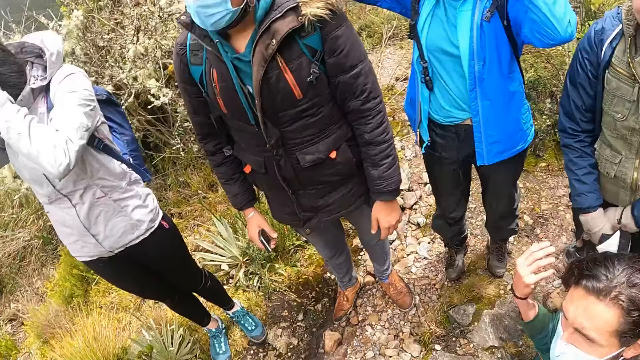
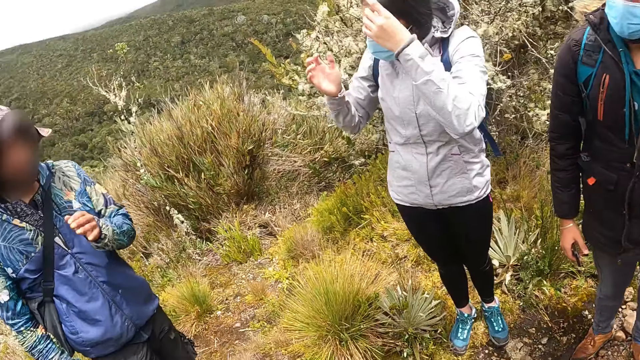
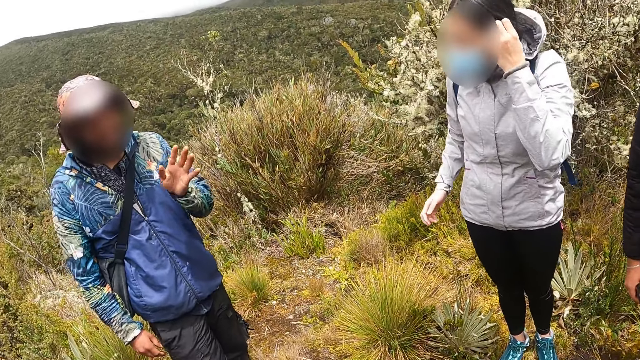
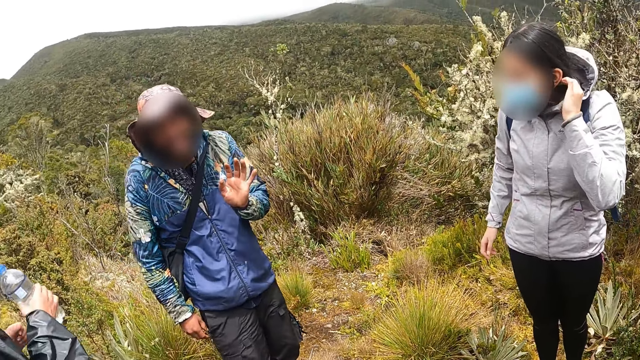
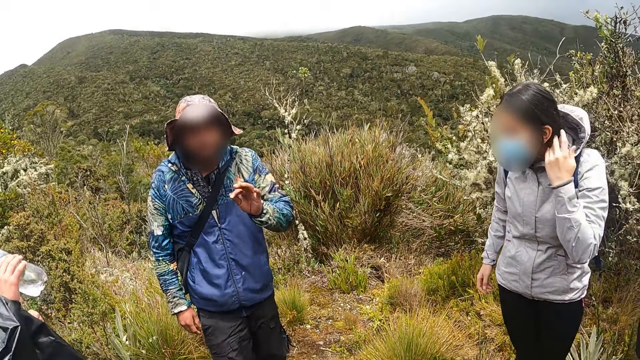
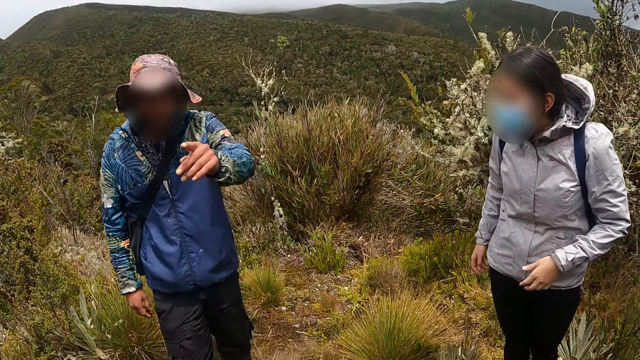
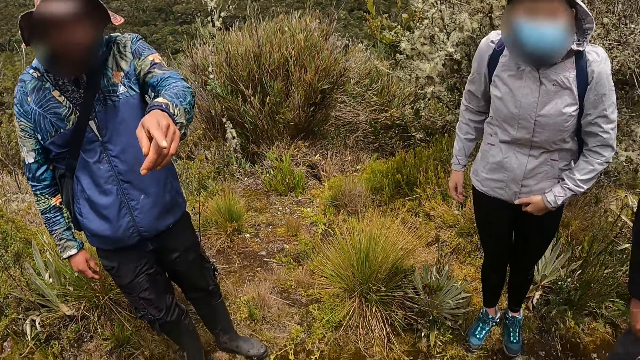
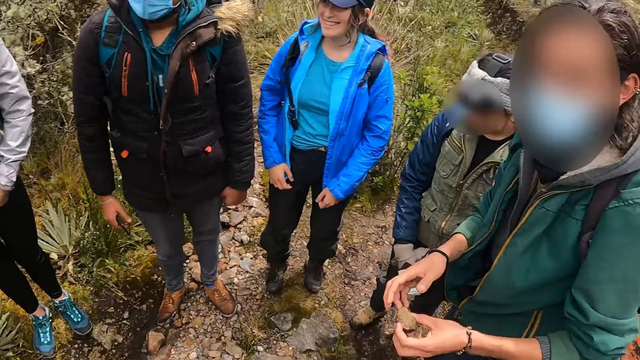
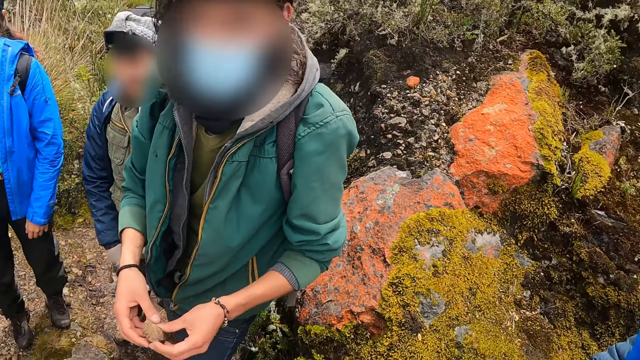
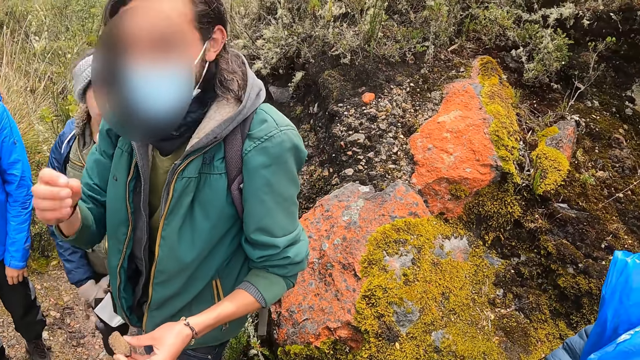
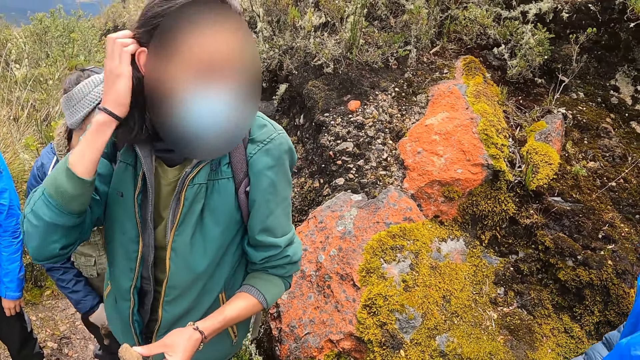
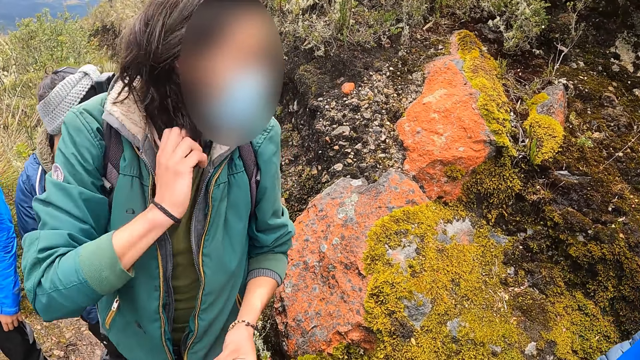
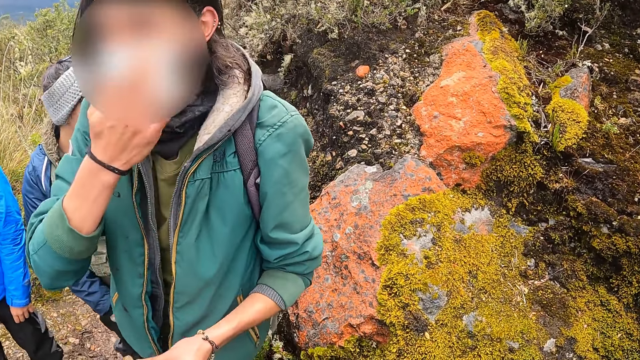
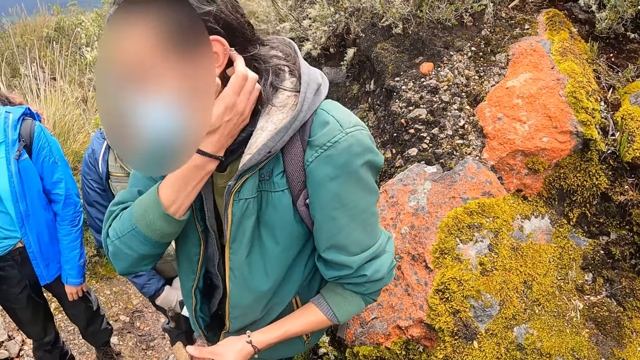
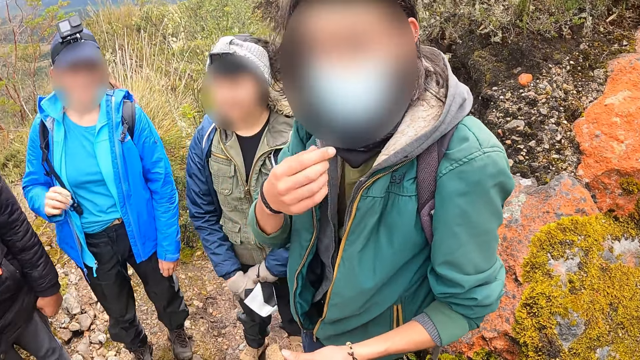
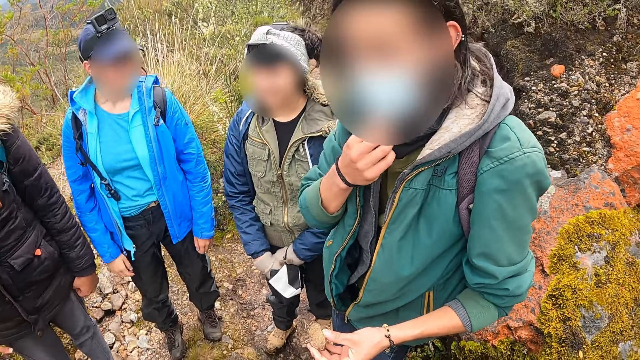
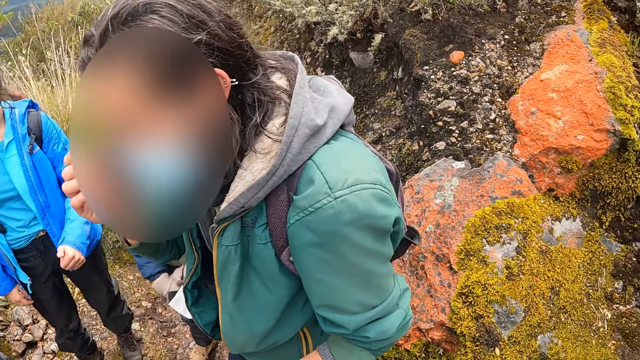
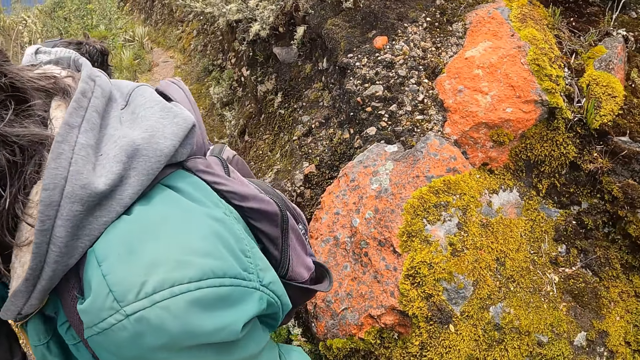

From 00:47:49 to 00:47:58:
A man interacts with the camera wearer. The man interacts with another man. The other man adjusts his hair with his right hand.

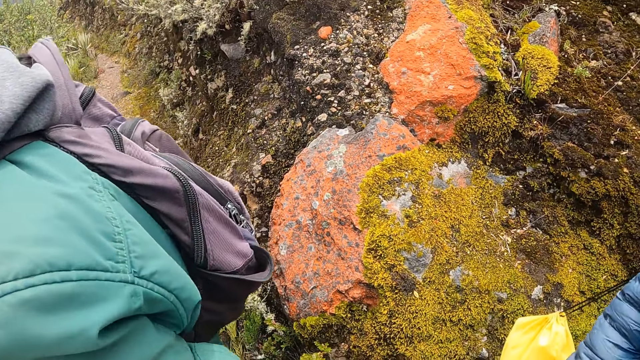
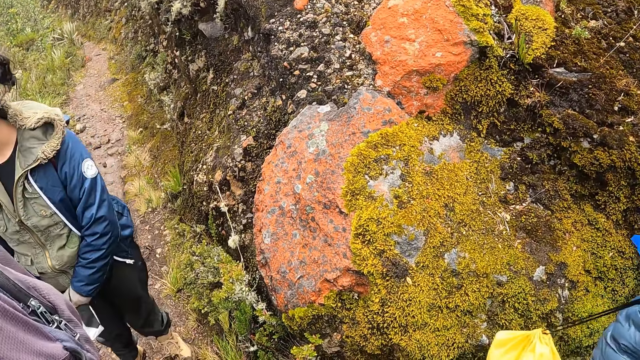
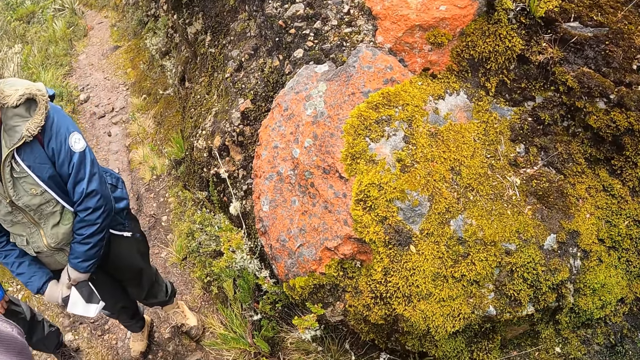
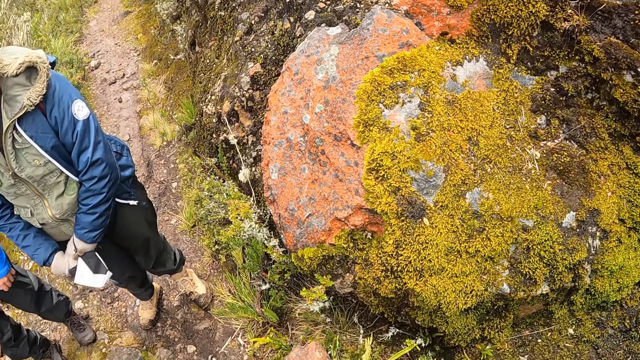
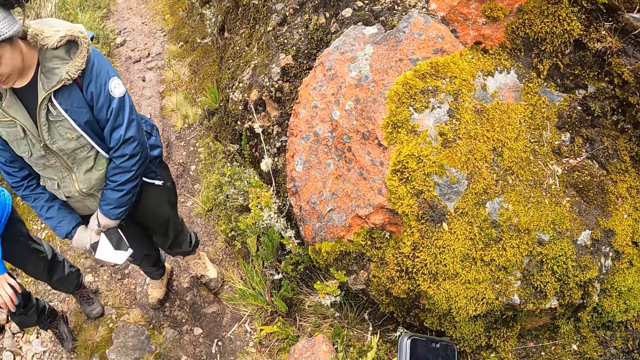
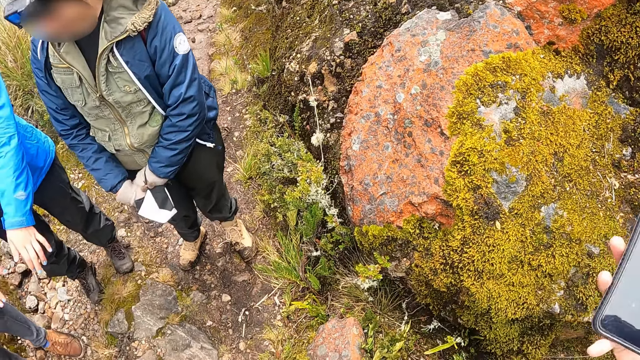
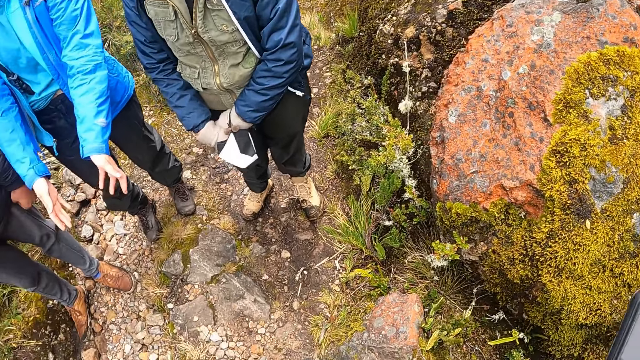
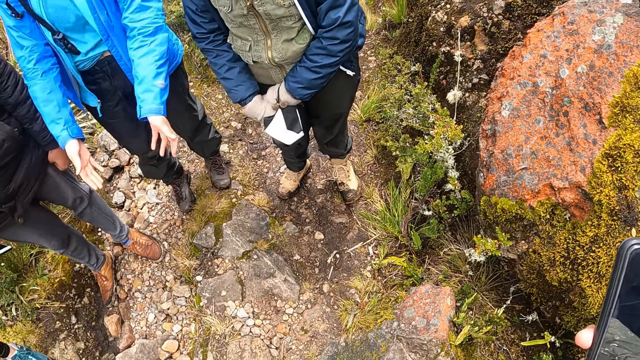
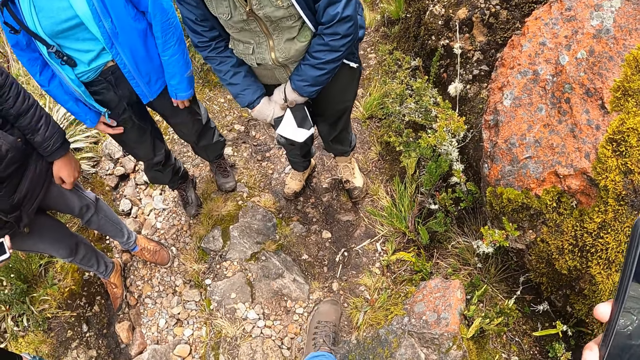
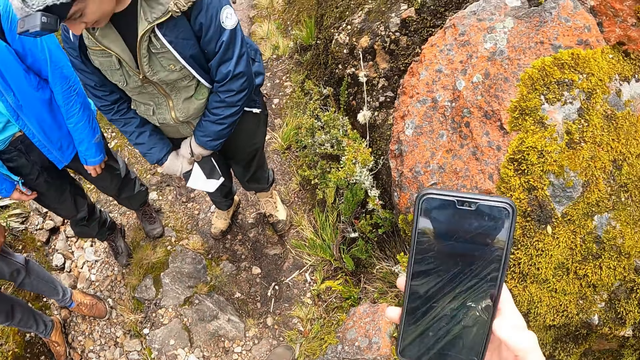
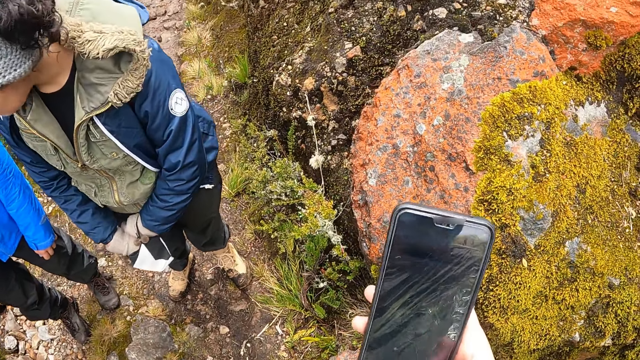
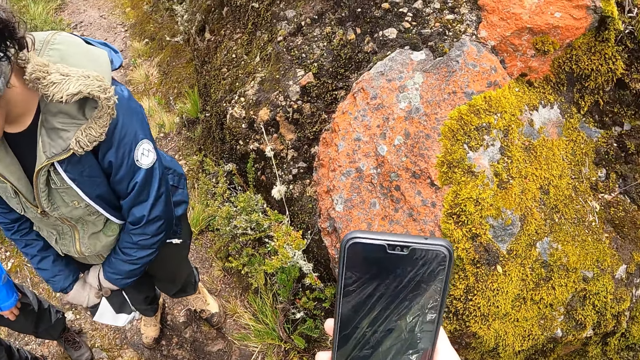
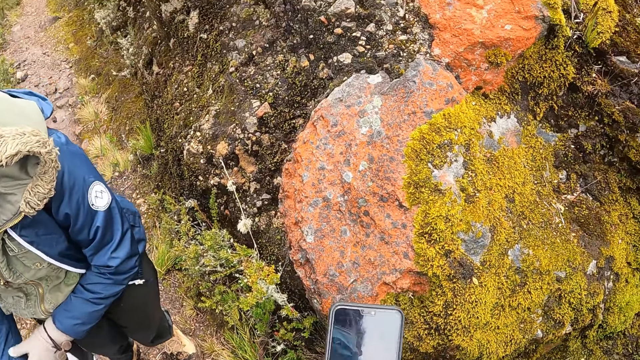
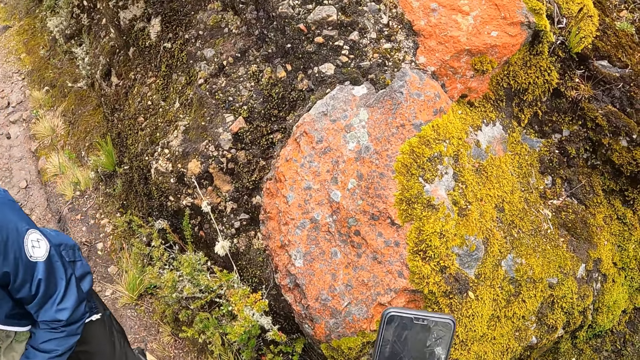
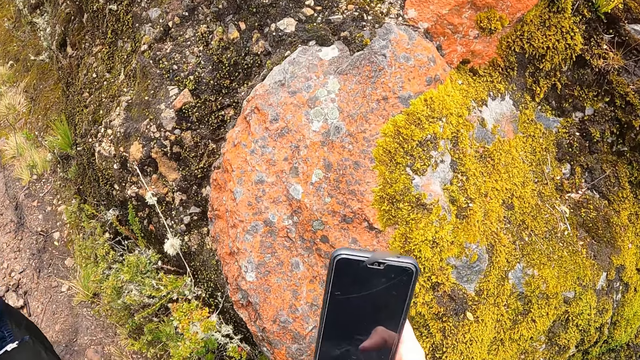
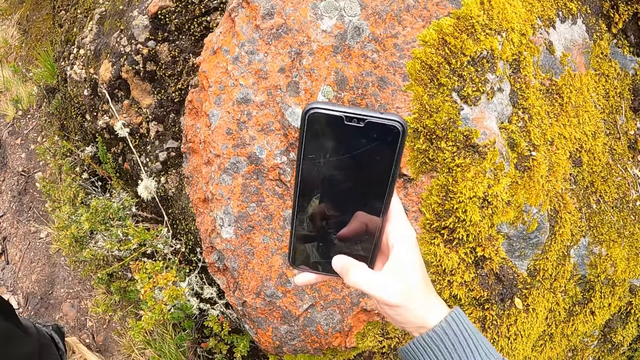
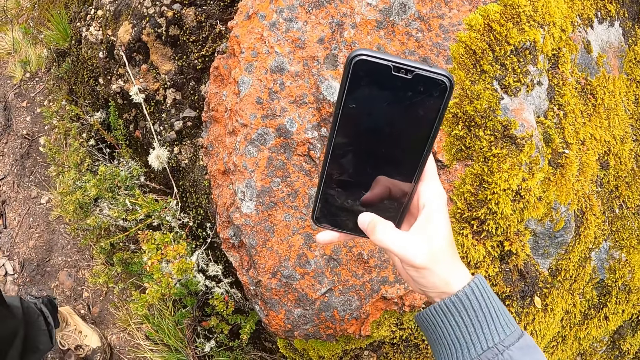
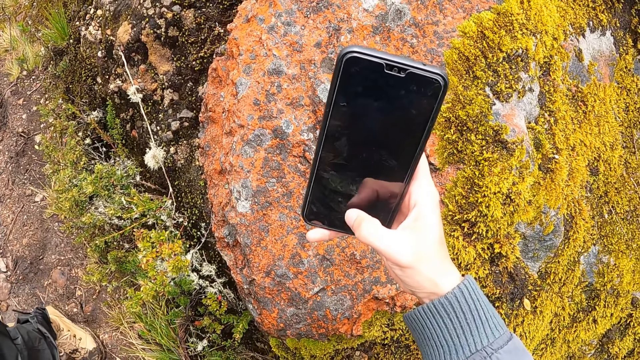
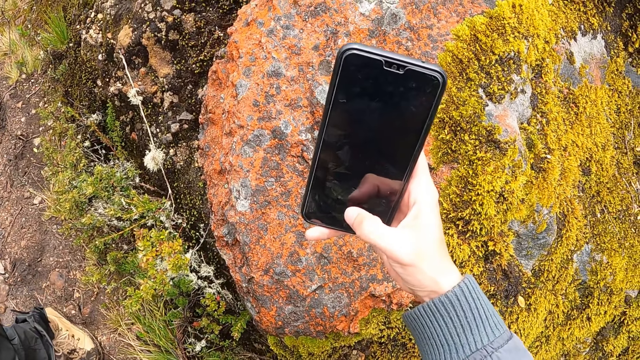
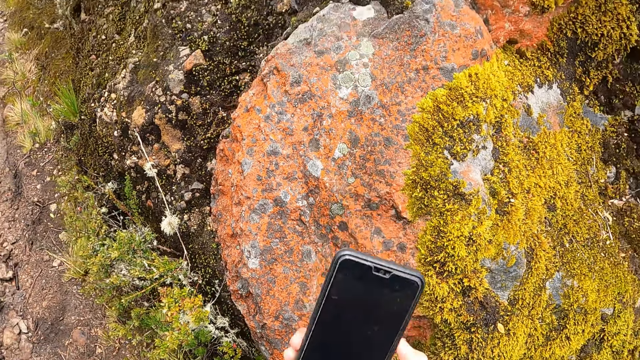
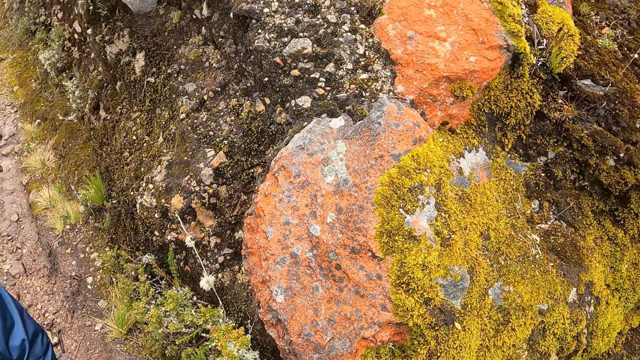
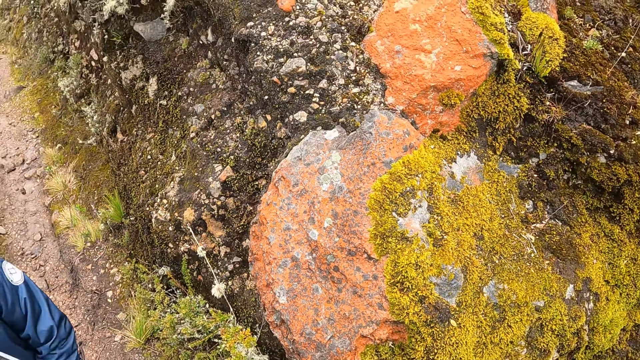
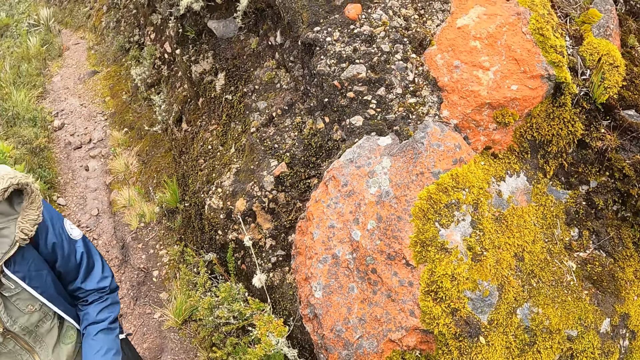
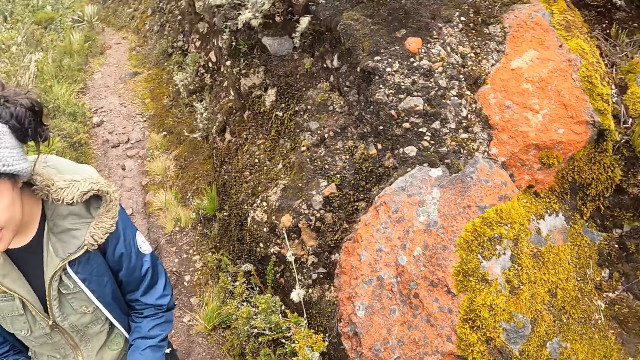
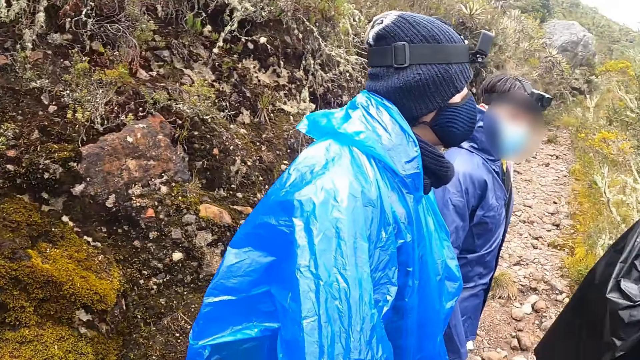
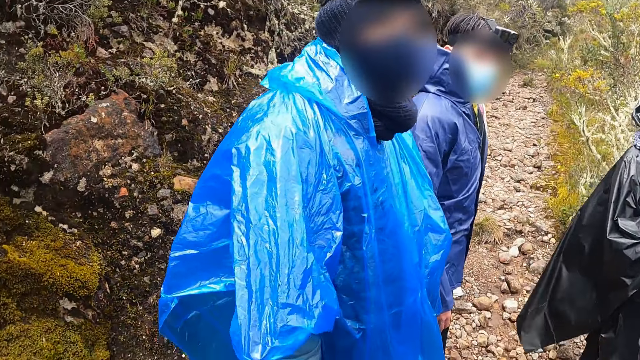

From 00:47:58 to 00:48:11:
The camera wearer looks at the rock. He holds a phone in his right hand. He operates the phone with his right hand. He takes the photo. He looks at the rock. He turns around.
